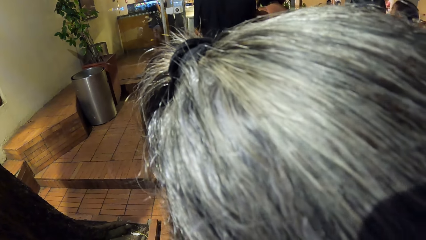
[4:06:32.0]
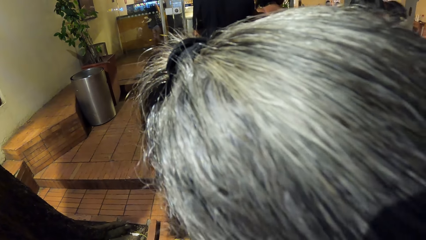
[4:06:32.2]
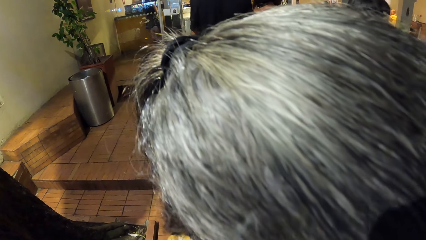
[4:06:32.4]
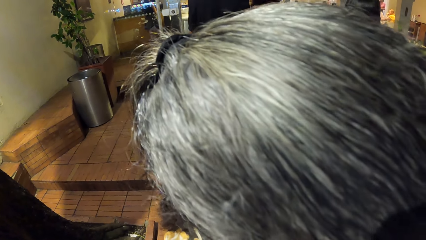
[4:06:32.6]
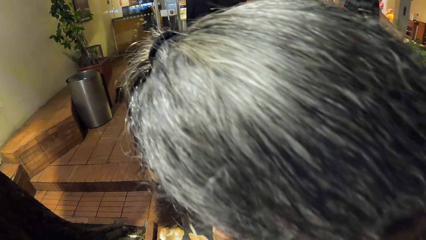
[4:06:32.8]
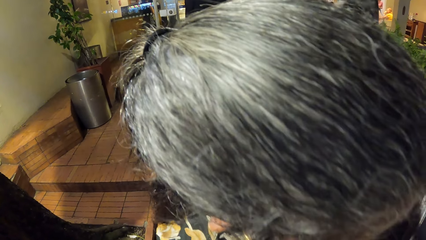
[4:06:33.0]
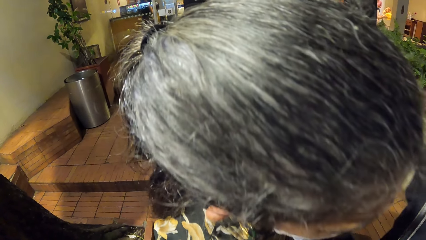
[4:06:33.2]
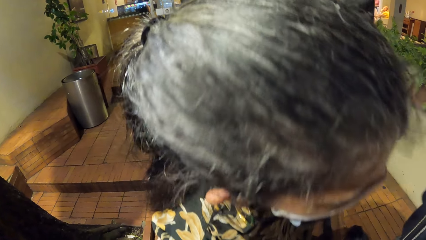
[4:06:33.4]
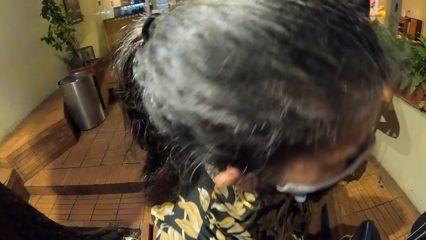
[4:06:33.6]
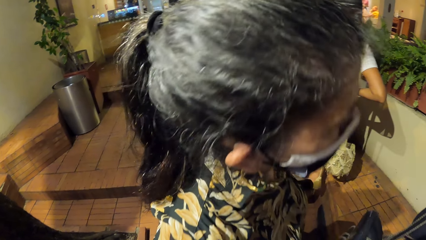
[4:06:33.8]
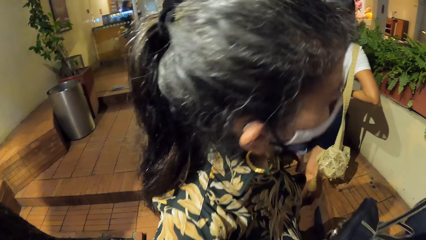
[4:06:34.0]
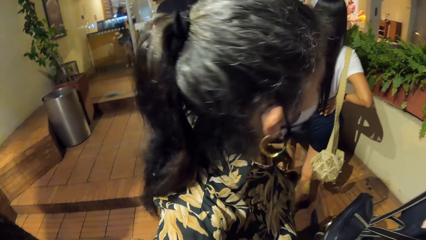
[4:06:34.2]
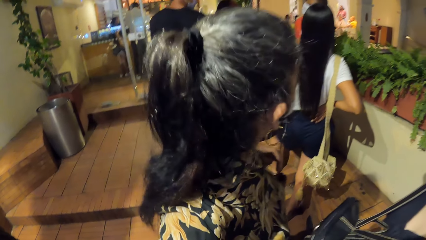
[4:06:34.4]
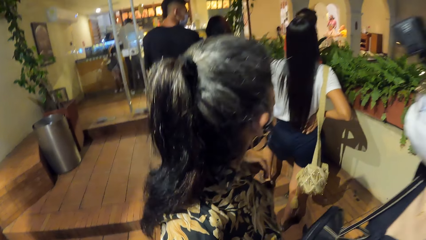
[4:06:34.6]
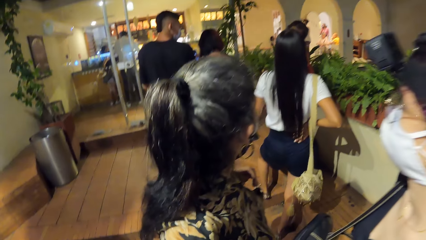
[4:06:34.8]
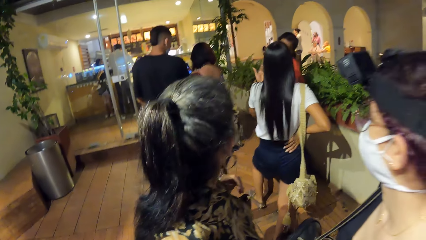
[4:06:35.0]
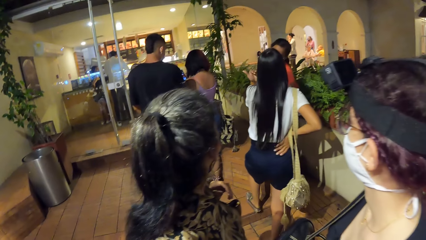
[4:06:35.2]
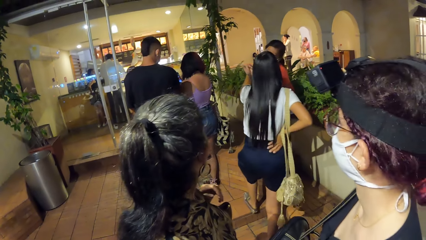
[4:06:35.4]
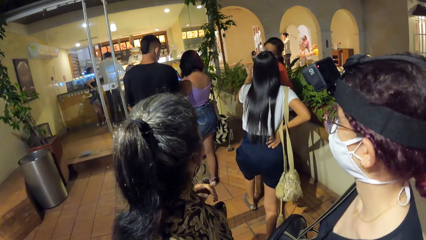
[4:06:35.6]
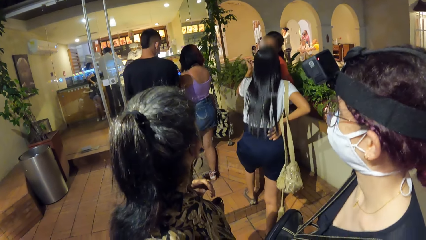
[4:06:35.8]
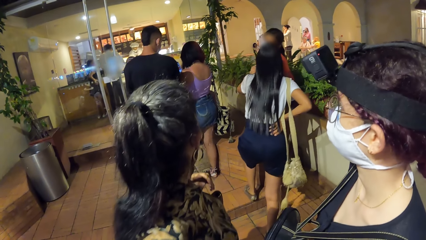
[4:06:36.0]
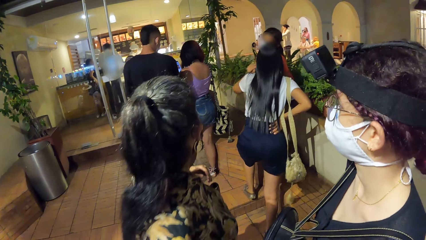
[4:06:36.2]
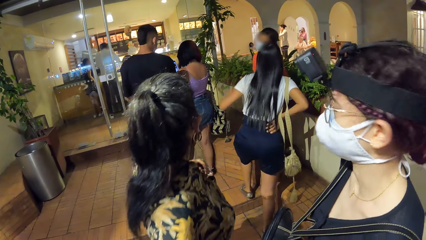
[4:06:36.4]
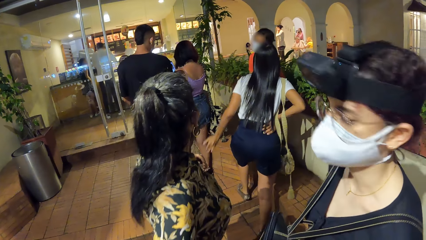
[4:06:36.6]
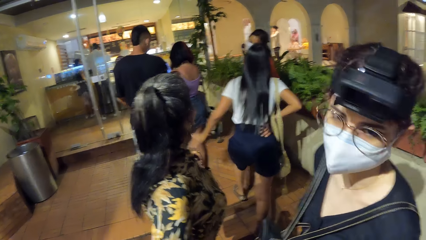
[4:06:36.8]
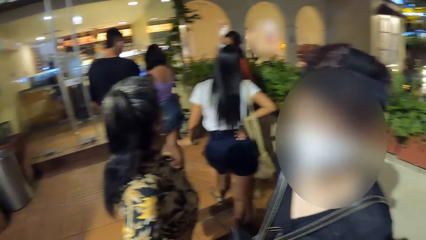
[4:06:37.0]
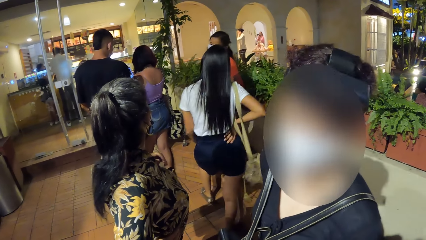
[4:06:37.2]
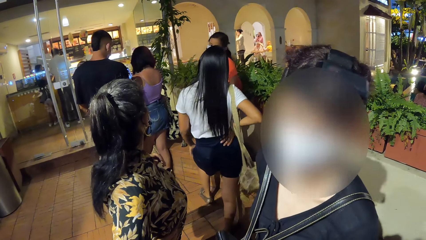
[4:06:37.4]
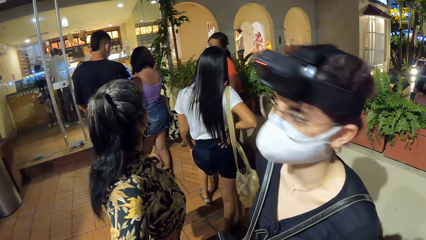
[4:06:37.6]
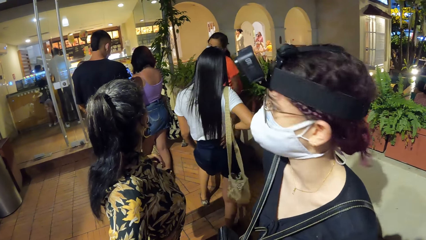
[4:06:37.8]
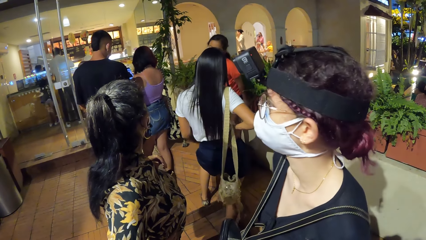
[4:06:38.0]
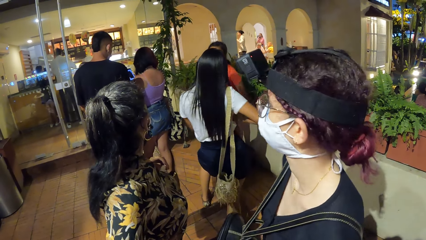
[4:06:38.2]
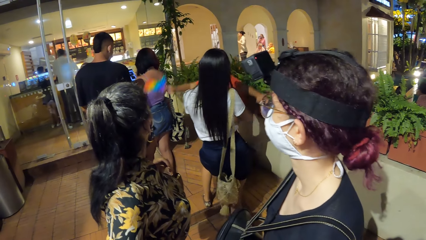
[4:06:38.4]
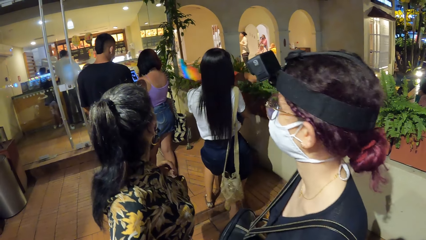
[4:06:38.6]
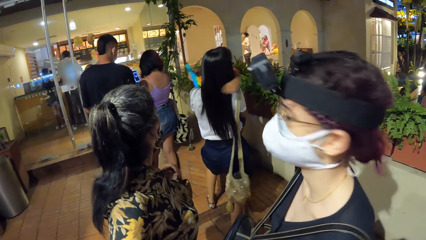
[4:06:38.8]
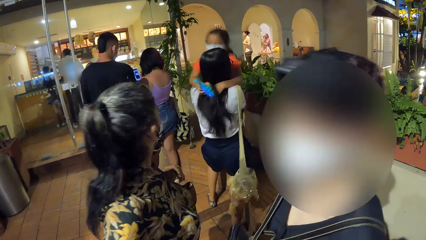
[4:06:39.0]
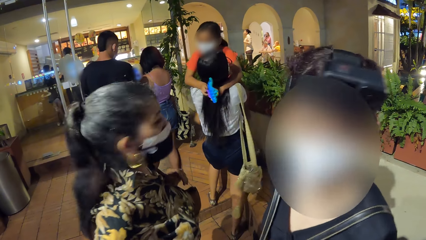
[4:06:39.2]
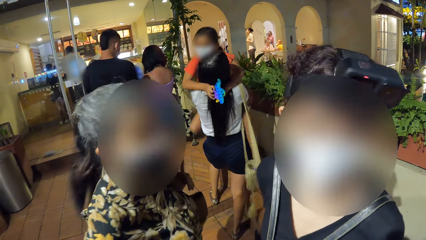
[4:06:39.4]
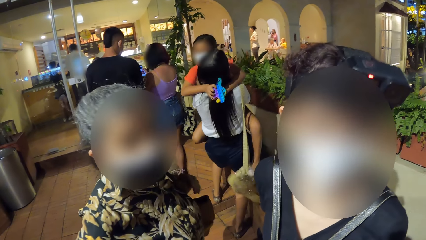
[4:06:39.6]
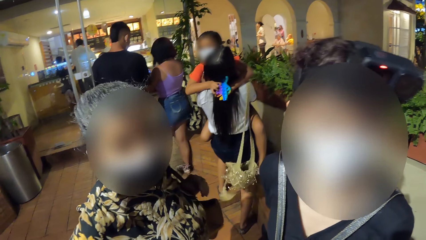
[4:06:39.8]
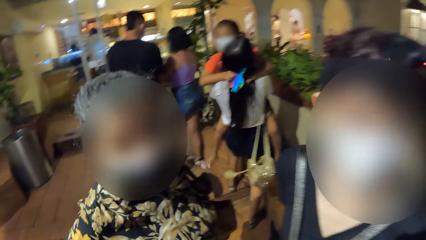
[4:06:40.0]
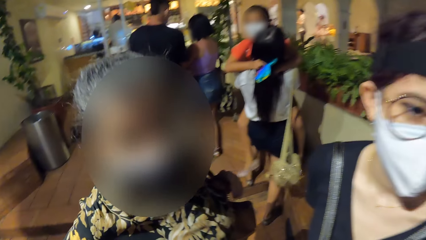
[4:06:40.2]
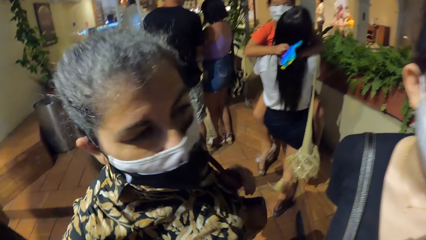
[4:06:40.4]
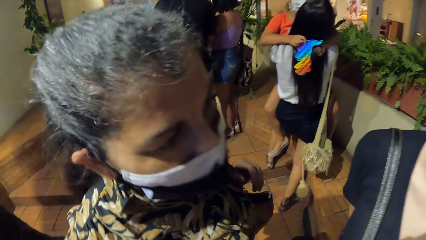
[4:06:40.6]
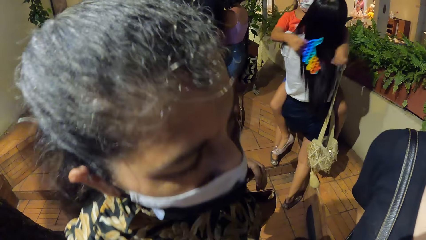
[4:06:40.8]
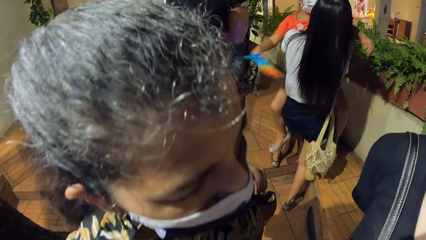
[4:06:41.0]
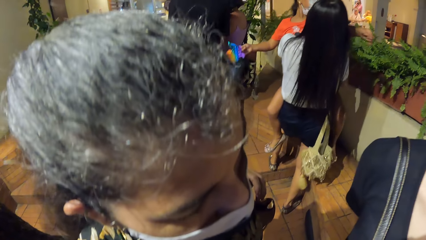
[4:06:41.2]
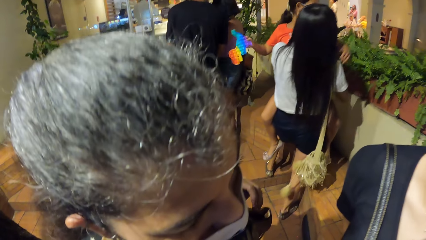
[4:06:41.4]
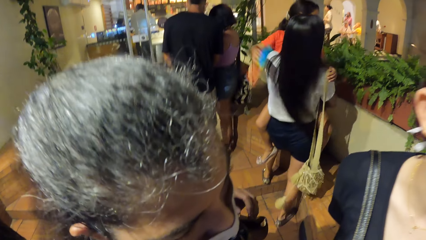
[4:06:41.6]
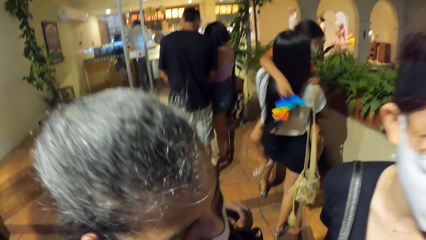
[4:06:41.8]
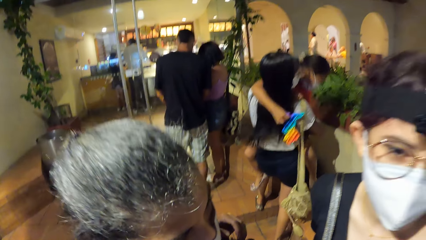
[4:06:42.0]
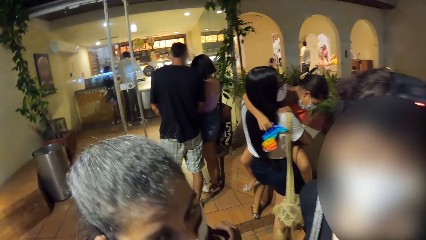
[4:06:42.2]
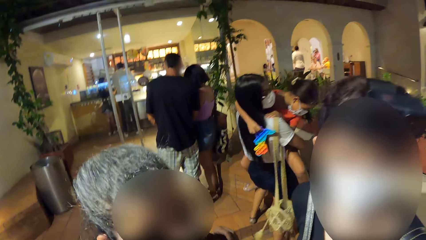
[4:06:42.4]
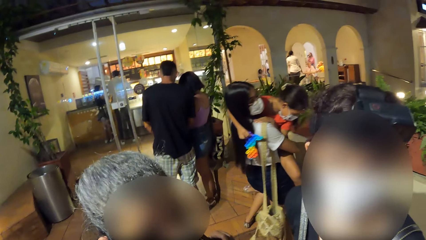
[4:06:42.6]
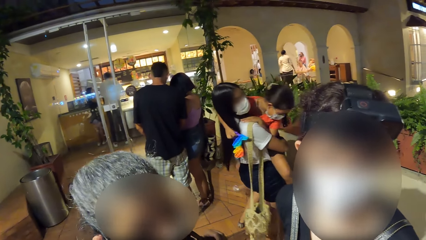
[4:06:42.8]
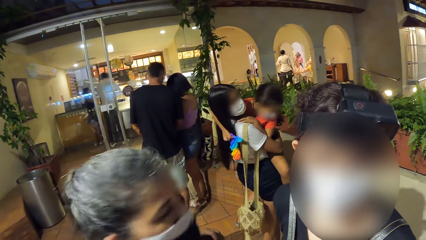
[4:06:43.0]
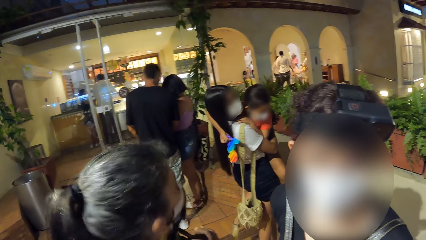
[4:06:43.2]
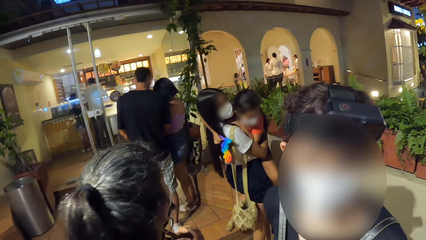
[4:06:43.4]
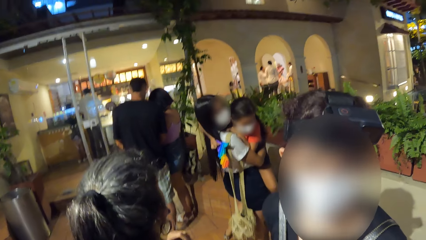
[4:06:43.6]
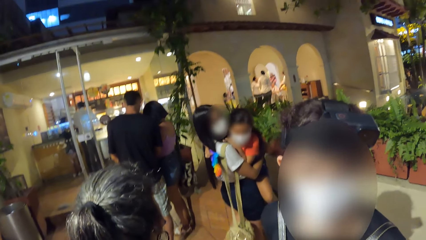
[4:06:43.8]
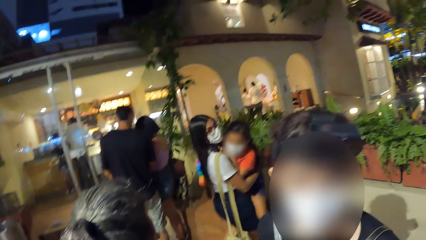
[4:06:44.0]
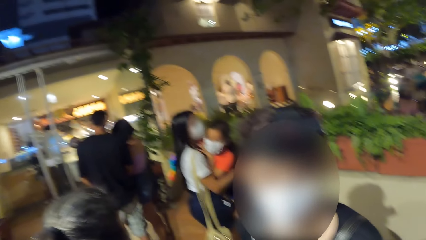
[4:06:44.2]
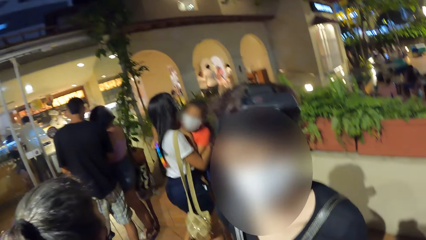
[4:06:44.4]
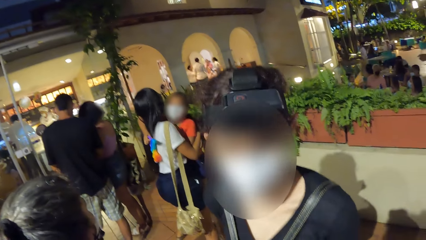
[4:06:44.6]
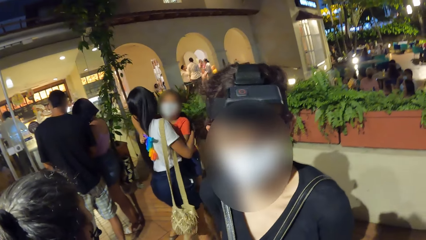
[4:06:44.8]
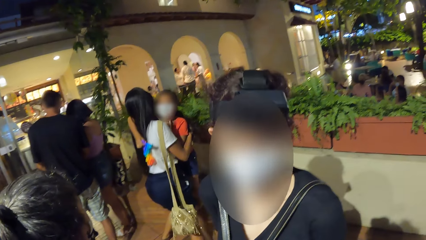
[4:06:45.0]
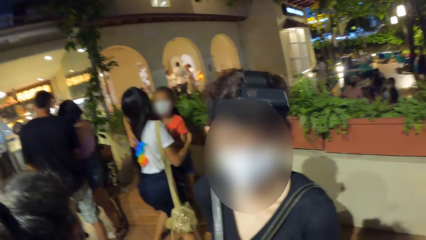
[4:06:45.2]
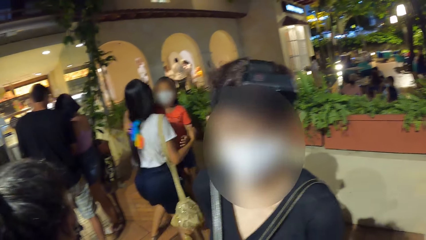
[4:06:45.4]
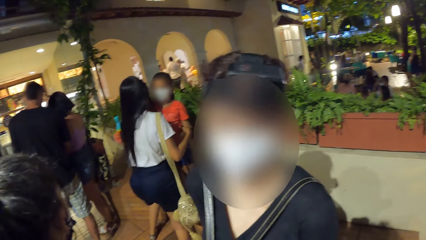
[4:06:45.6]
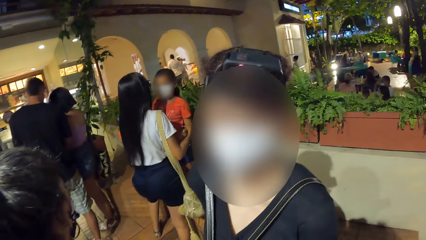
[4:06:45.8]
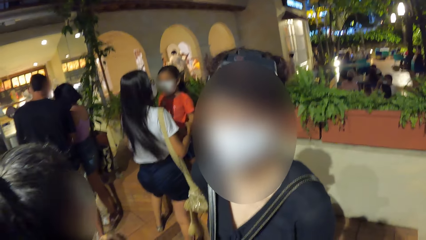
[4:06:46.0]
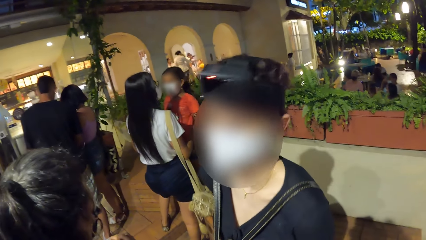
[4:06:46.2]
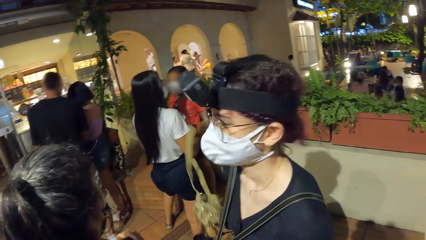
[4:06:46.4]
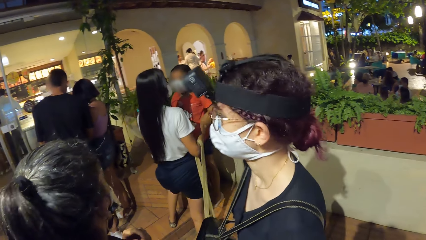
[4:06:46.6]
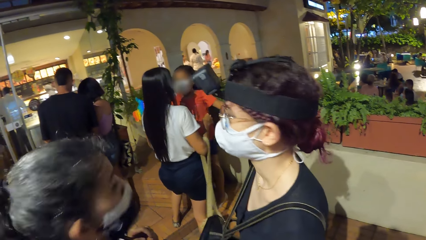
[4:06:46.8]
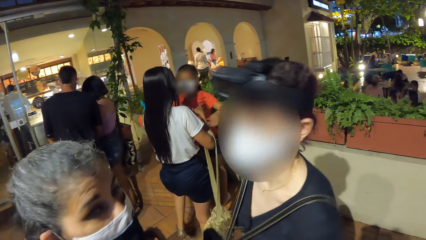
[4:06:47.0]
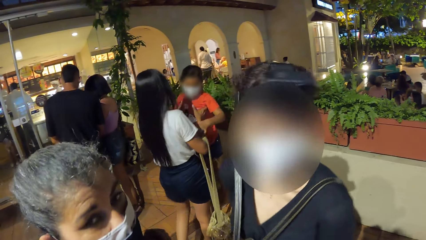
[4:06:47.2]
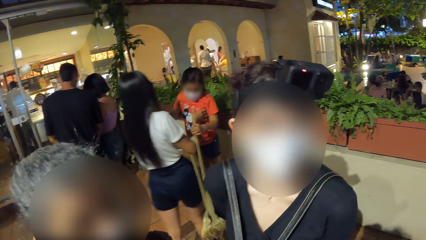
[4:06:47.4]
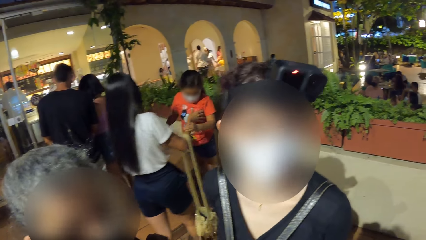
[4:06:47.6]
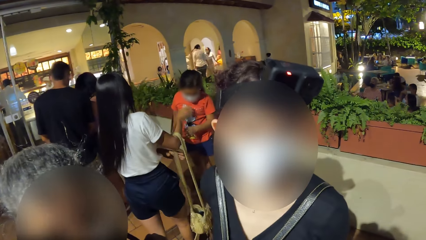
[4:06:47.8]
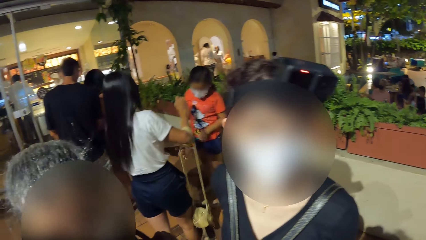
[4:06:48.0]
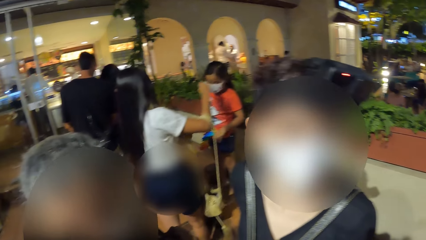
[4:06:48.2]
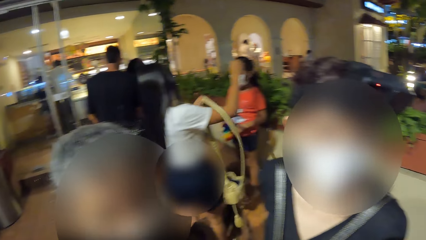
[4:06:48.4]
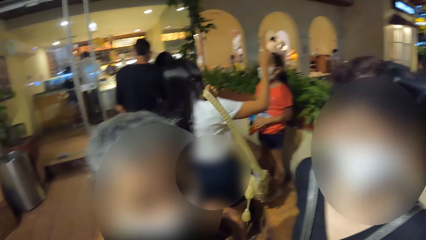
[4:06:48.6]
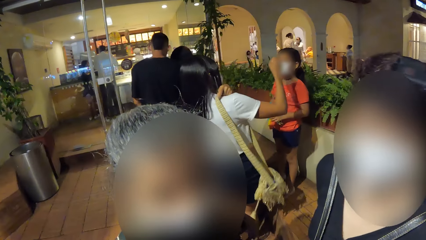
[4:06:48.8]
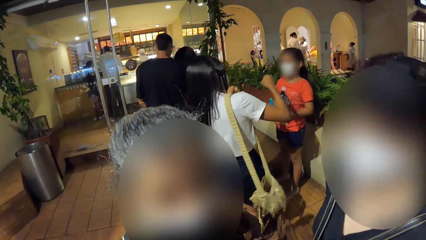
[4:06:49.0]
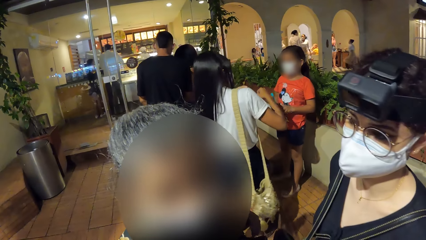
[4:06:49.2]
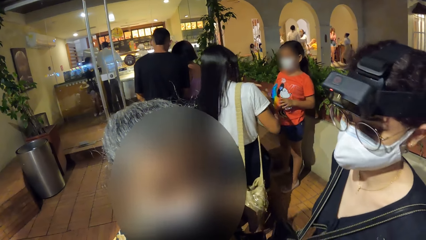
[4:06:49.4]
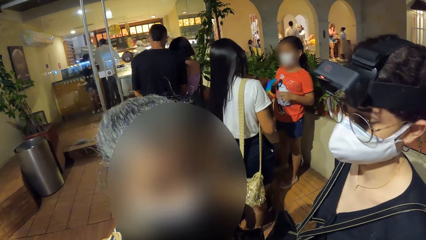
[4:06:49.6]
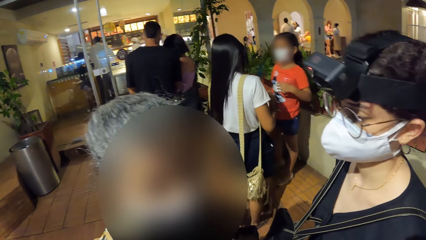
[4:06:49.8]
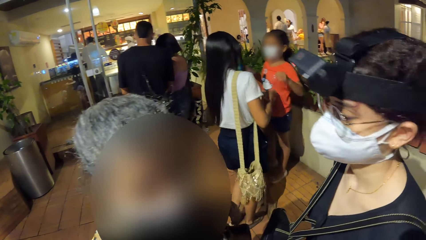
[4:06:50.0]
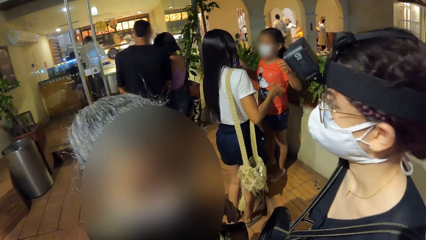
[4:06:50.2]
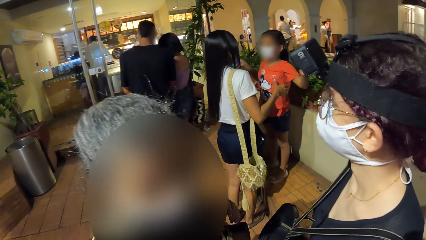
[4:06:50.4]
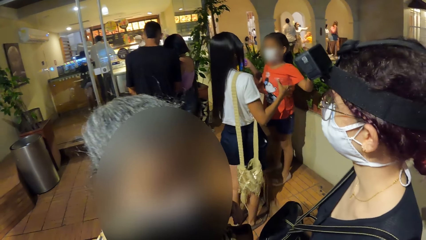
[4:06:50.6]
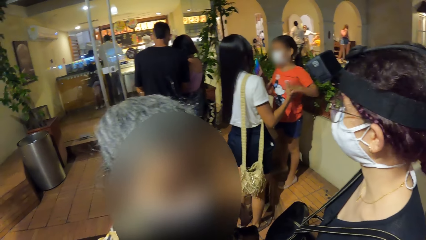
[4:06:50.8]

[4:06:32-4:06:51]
The camera wearer looks around the restaurant. A woman picks up a bag from her right hand with her left hand and places the bag on her right shoulder with her left hand.
